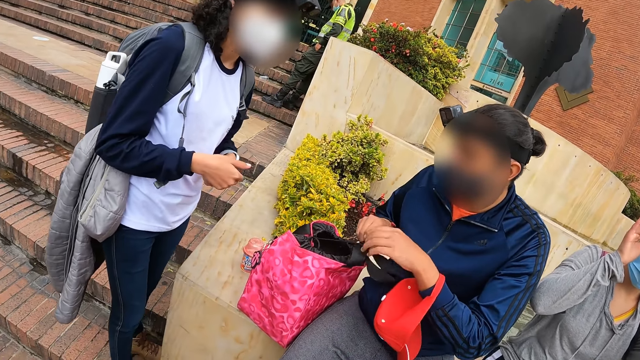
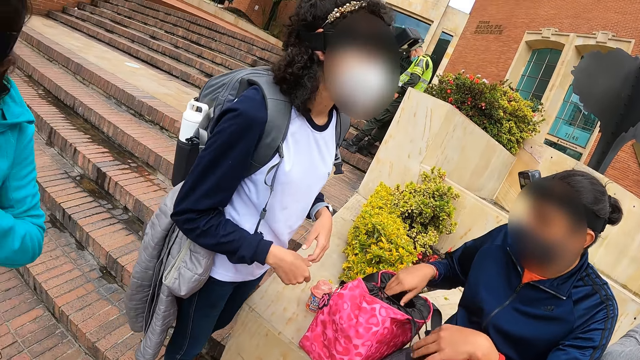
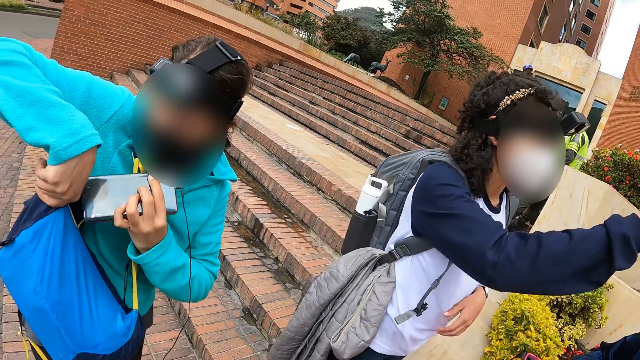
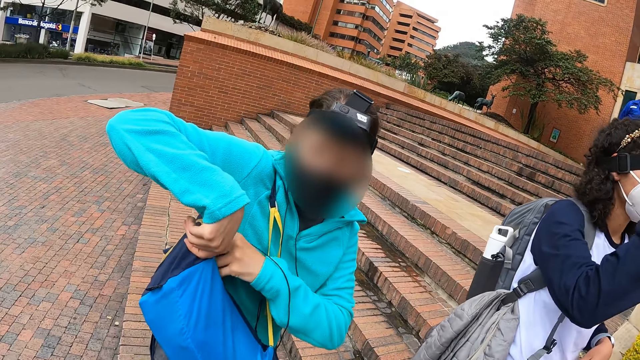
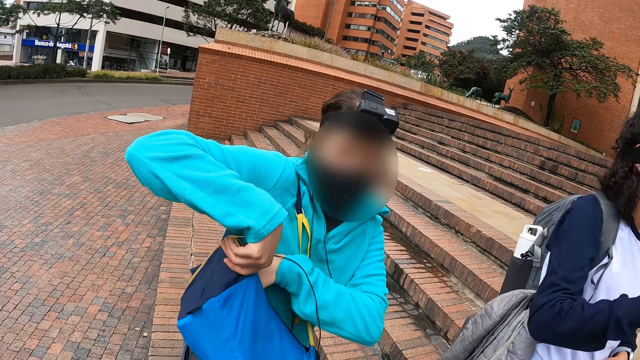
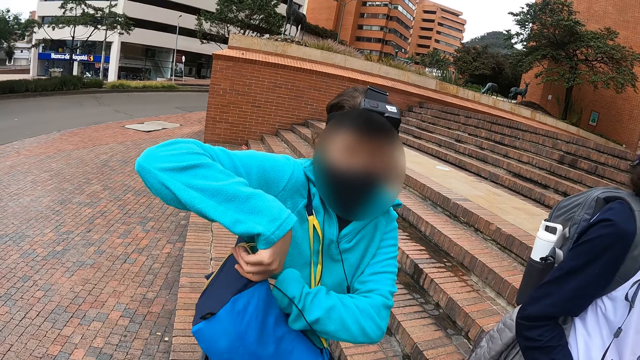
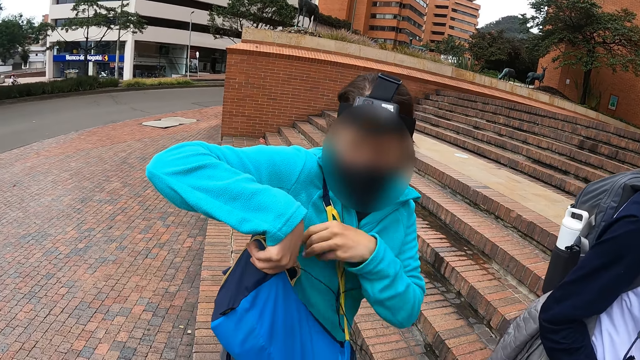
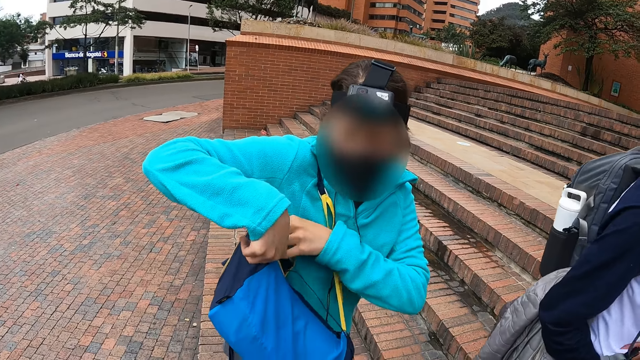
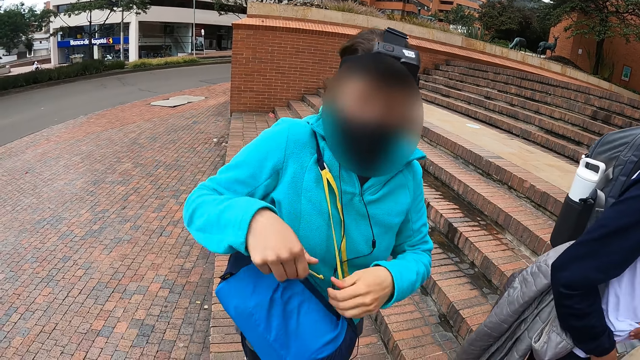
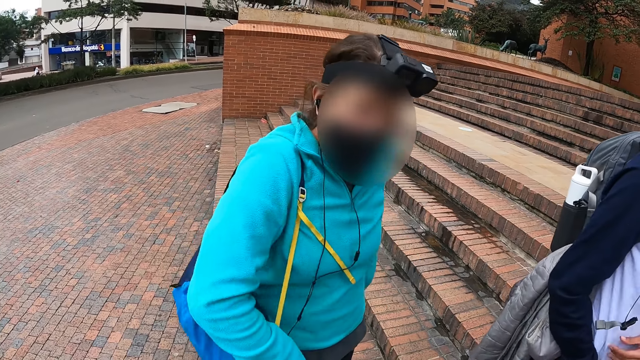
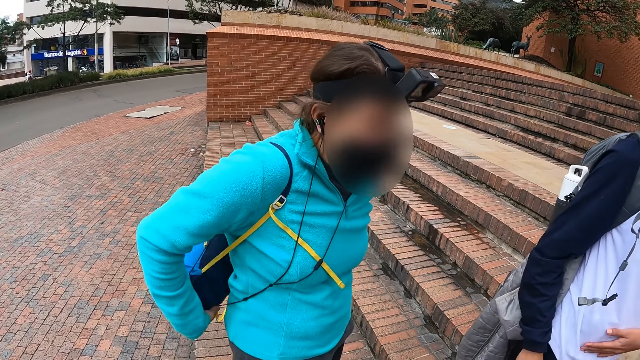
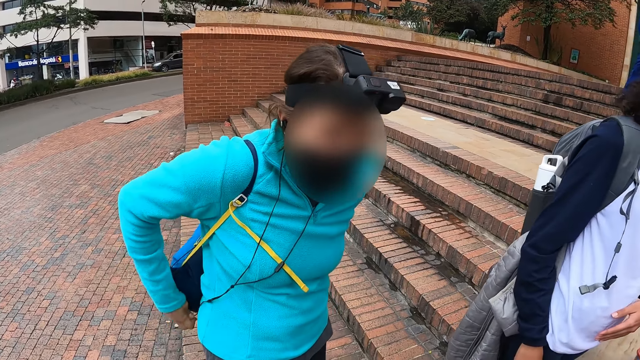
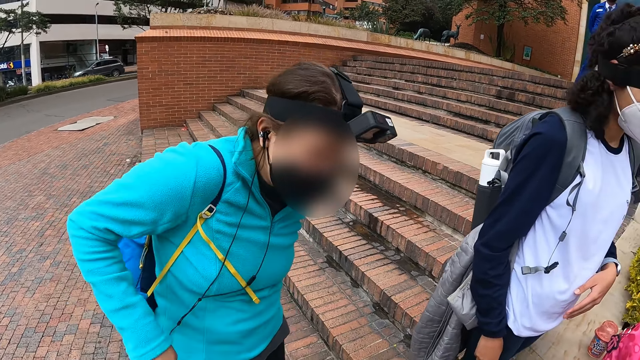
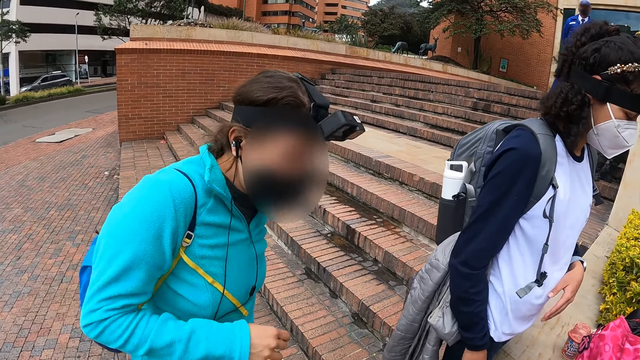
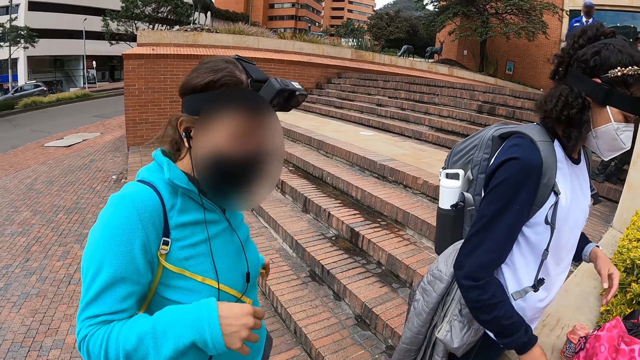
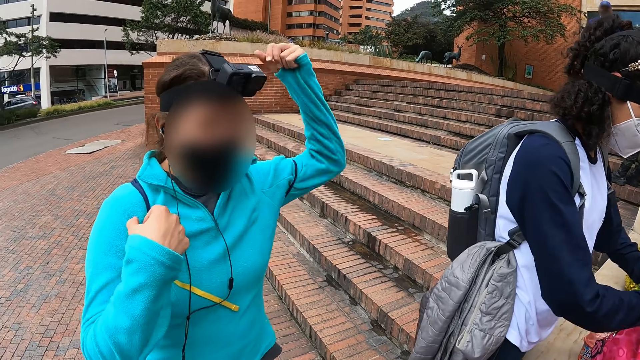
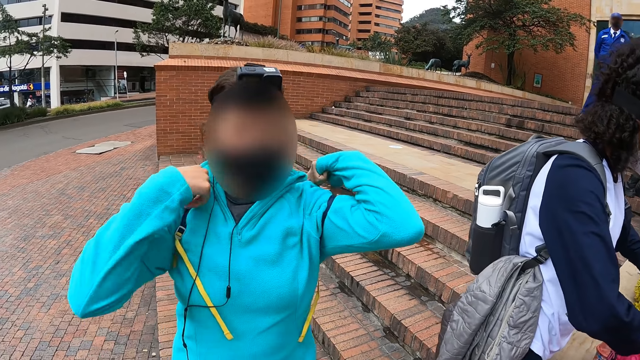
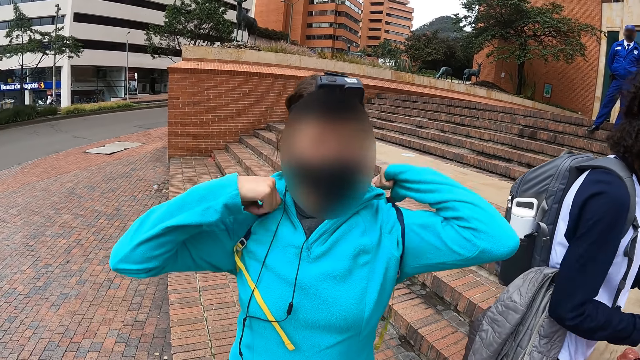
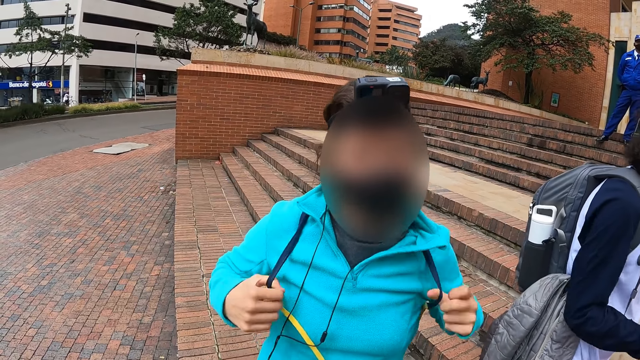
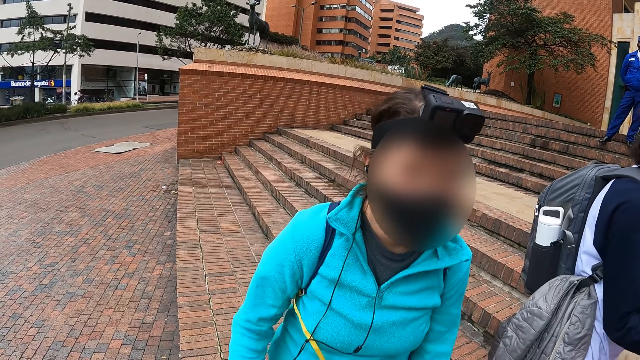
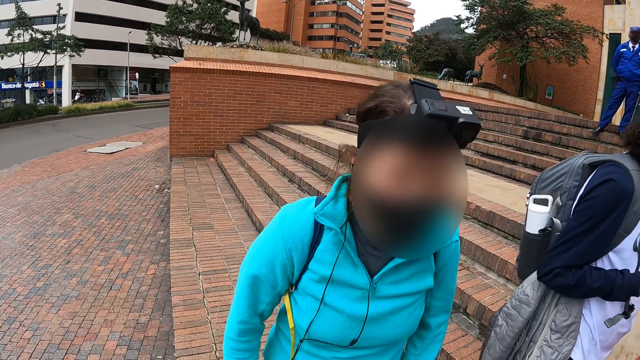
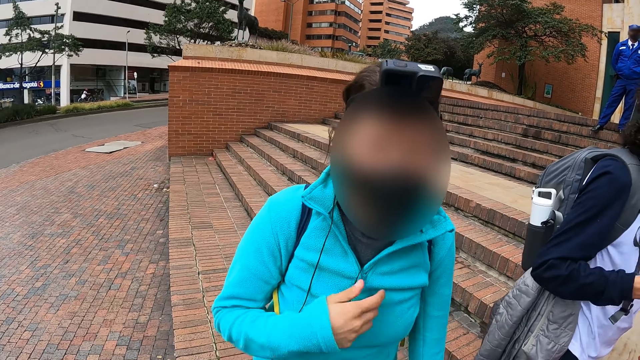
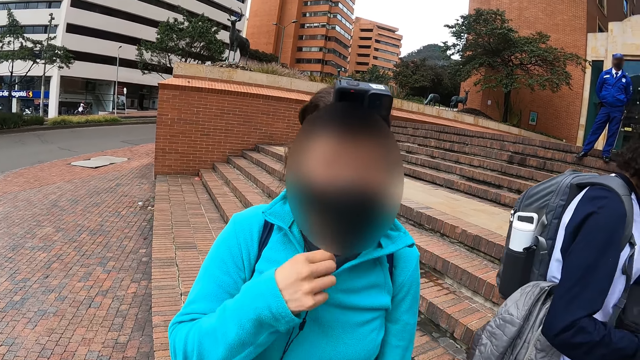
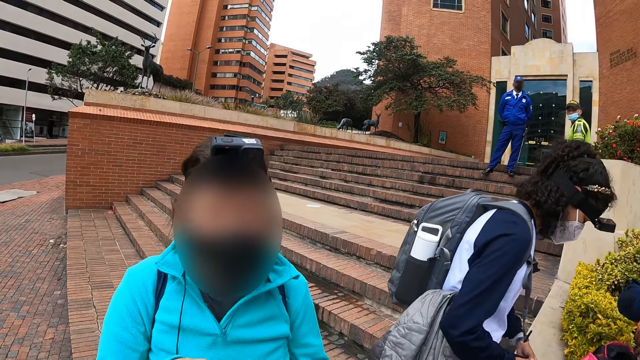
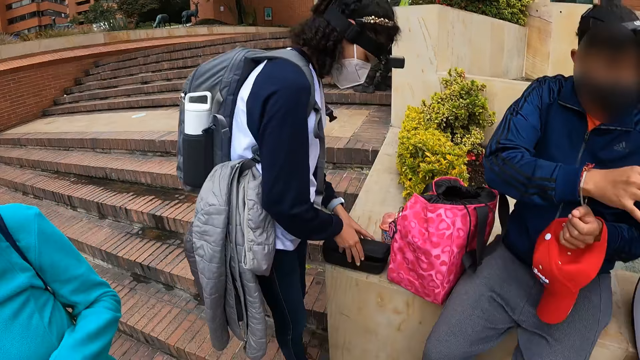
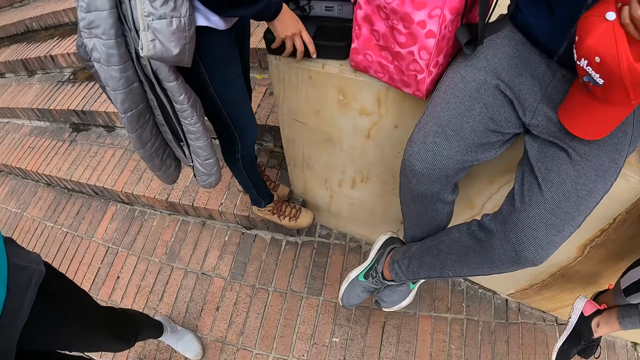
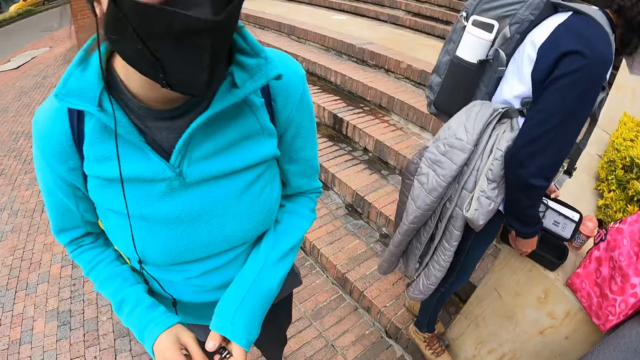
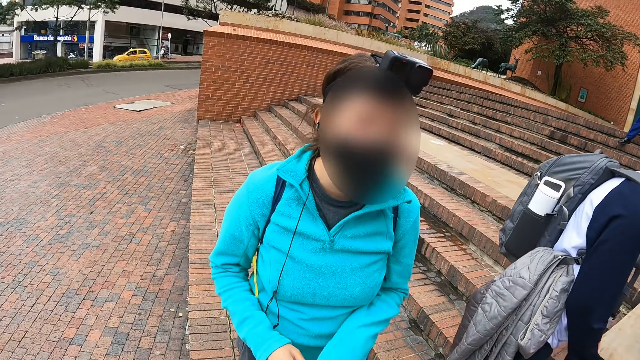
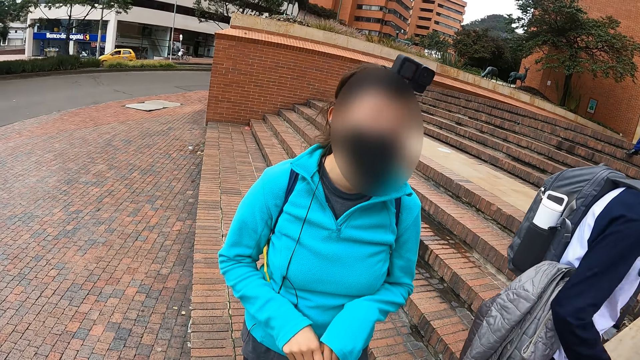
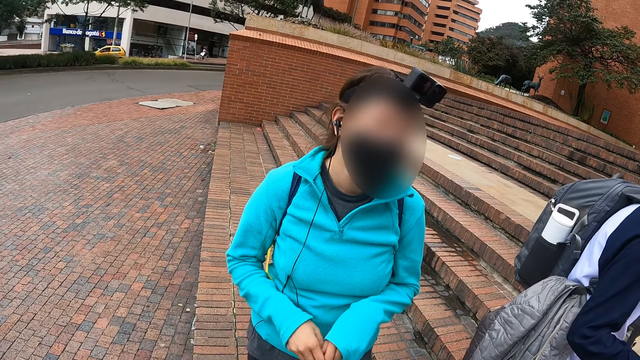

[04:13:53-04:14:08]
A woman raises her left hand. Another woman holds a bag with her left hand, and keeps the phone inside the bag with her left hand. The camera wearer looks around. The other woman closes the zip of the bag with her left hand. The other woman wears the bag on her back with both hands. The other woman adjusts the bag straps with both hands. The camera wearer interacts with a person. The other woman touches her sweater with her right hand. The first woman drops a black box on the pavement with both hands. The camera wearer looks around. A person opens a camera box. The camera wearer looks around.

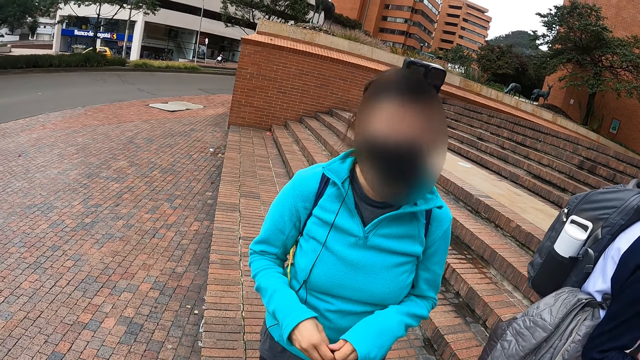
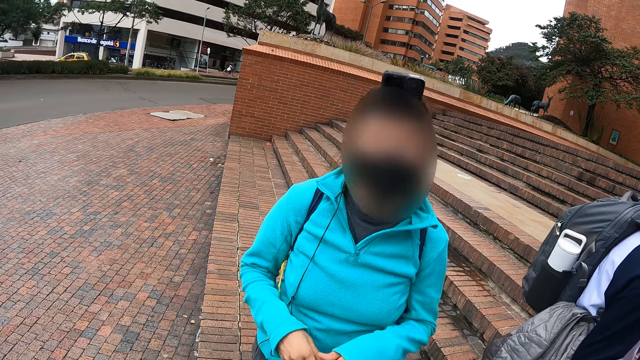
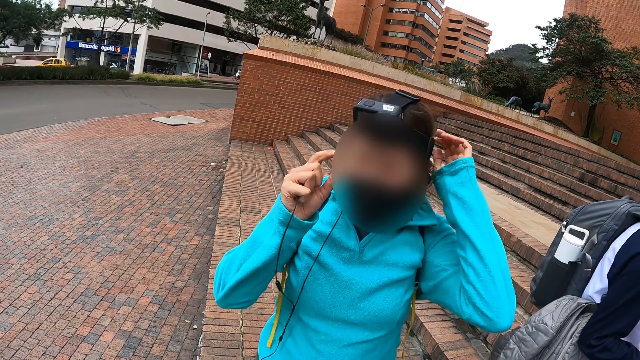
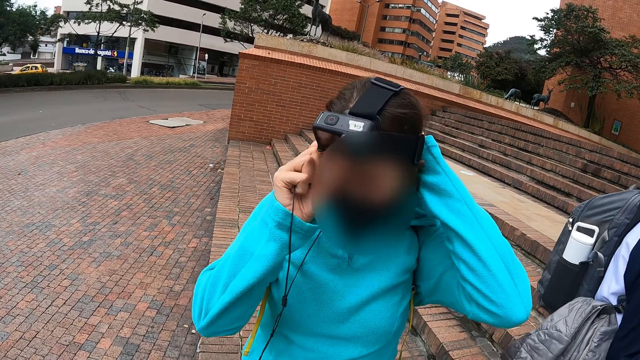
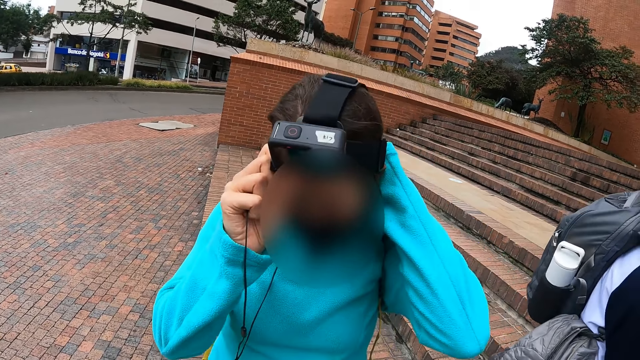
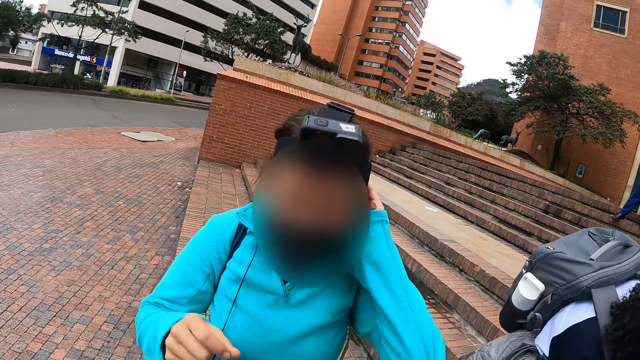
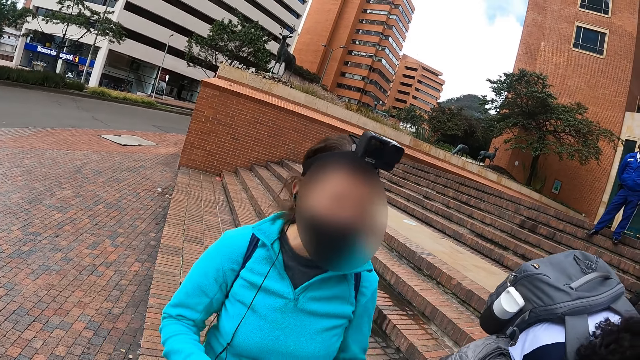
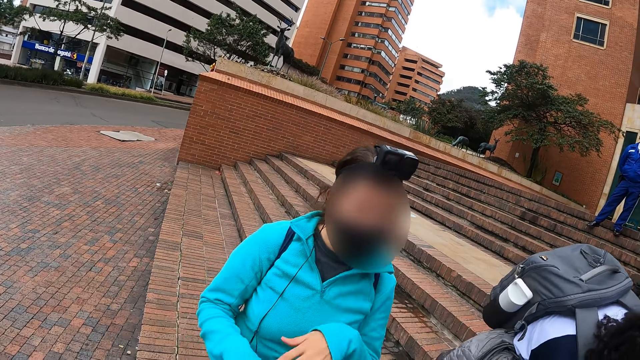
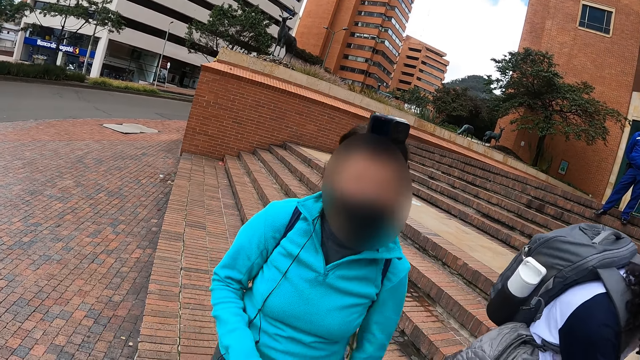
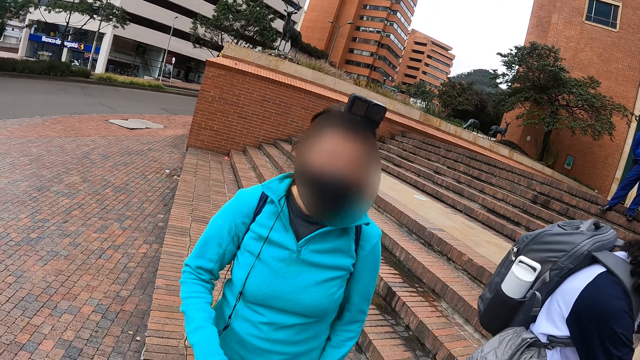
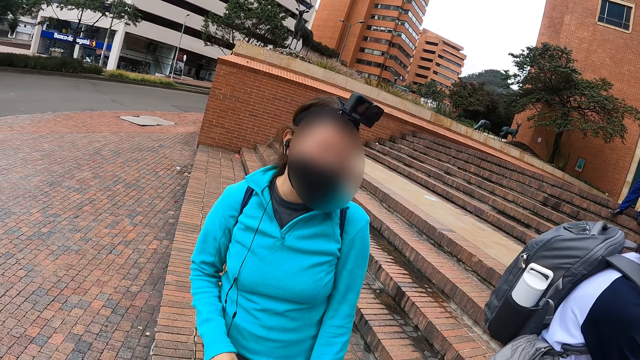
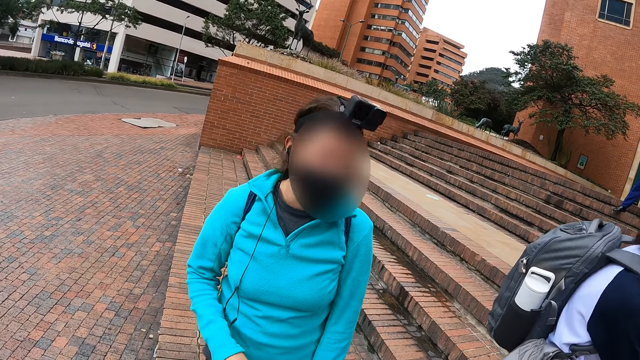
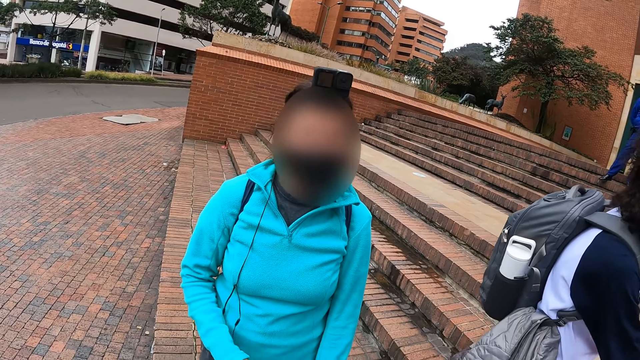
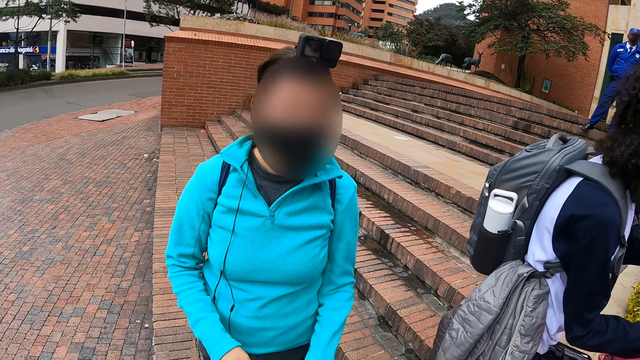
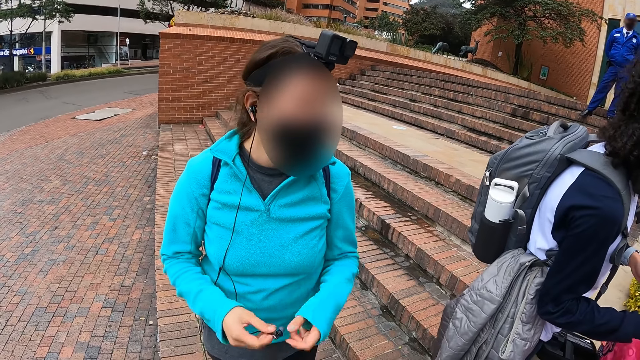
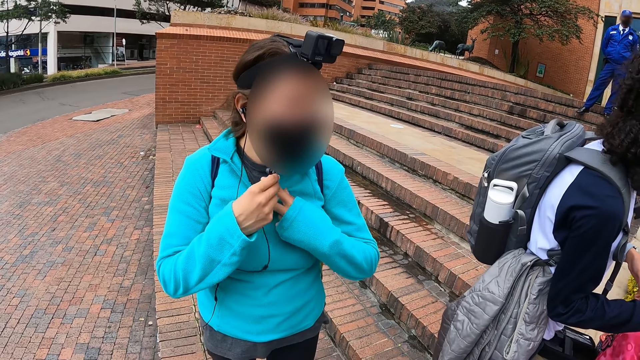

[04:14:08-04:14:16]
The camera wearer interacts with a woman. The woman adjusts the camera on her head with both hands. The camera wearer interacts with the woman. The woman puts an earpiece in her shirt with her right hand.
